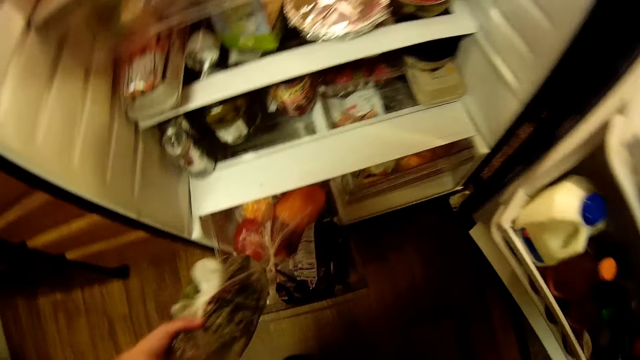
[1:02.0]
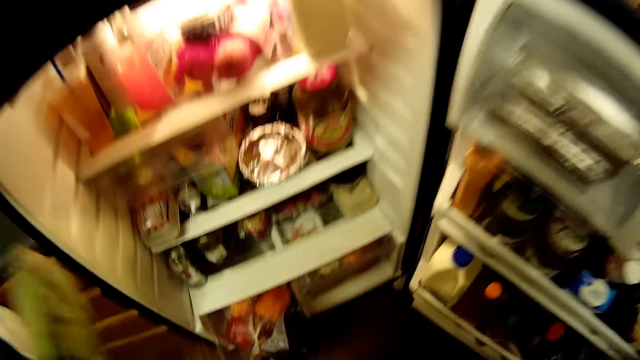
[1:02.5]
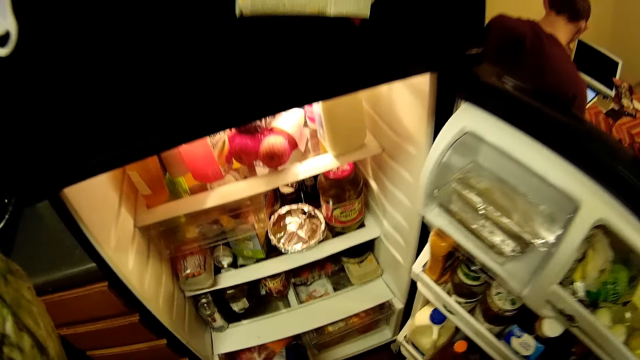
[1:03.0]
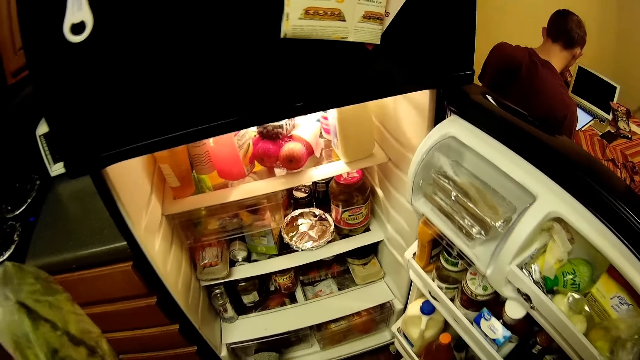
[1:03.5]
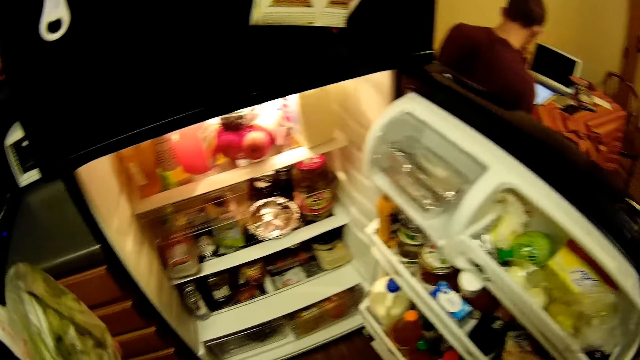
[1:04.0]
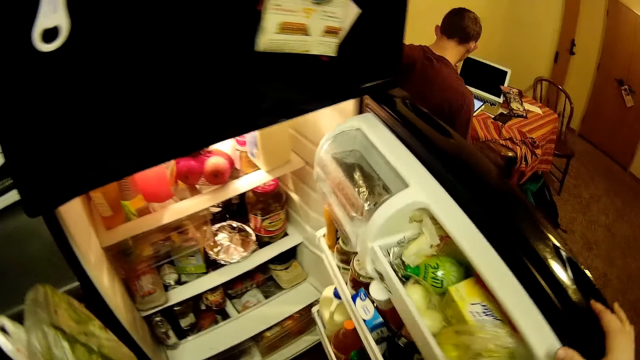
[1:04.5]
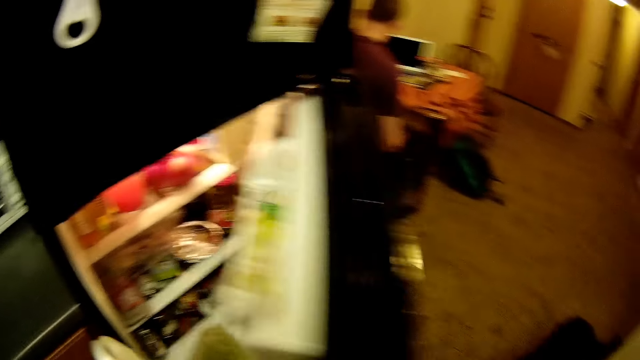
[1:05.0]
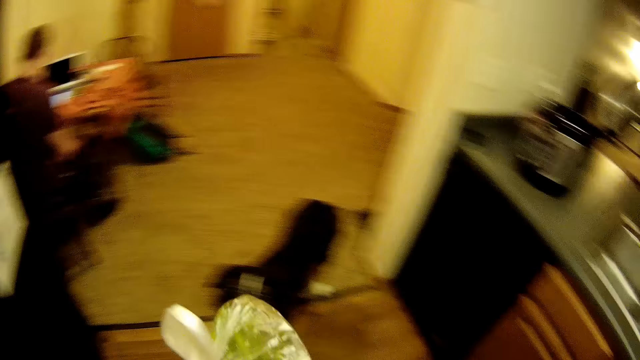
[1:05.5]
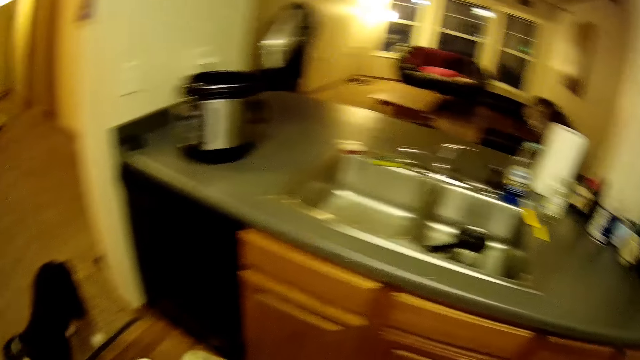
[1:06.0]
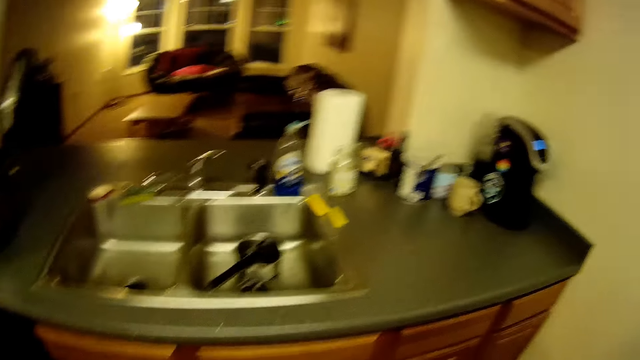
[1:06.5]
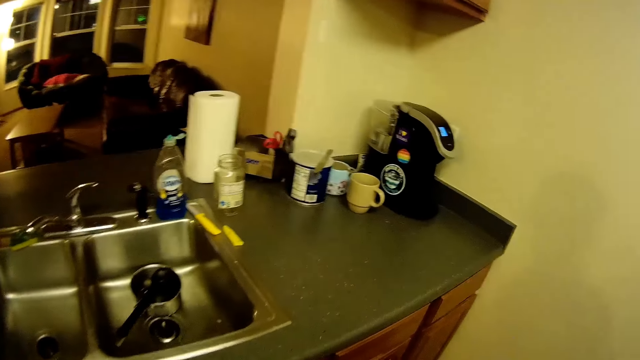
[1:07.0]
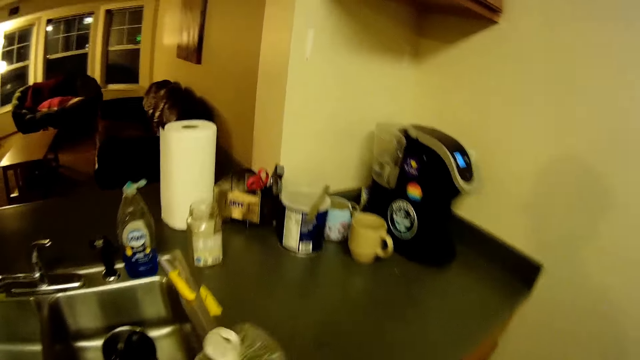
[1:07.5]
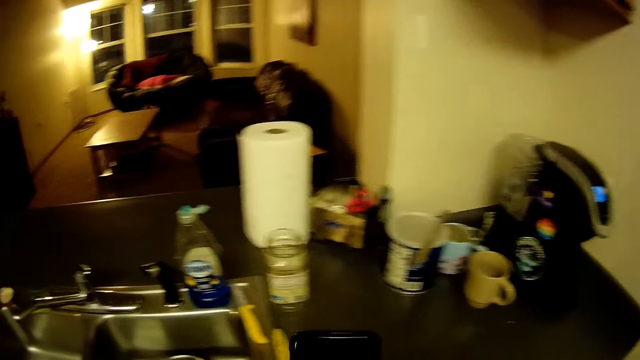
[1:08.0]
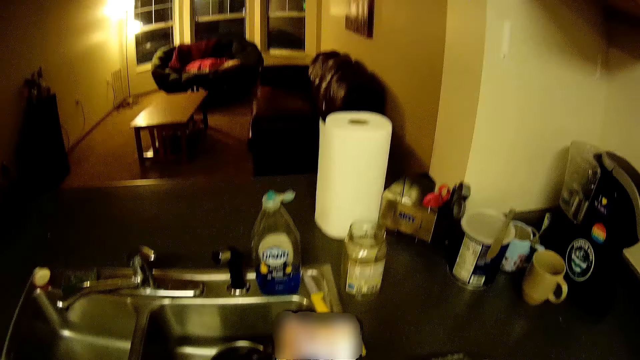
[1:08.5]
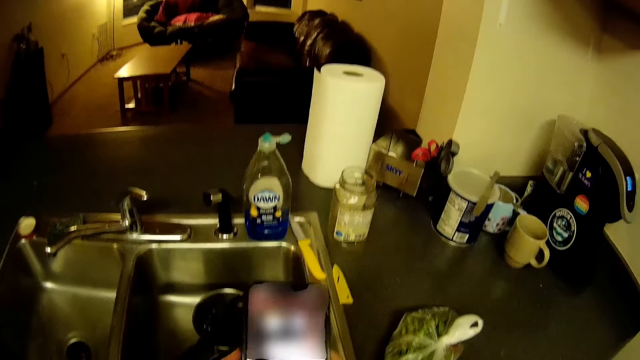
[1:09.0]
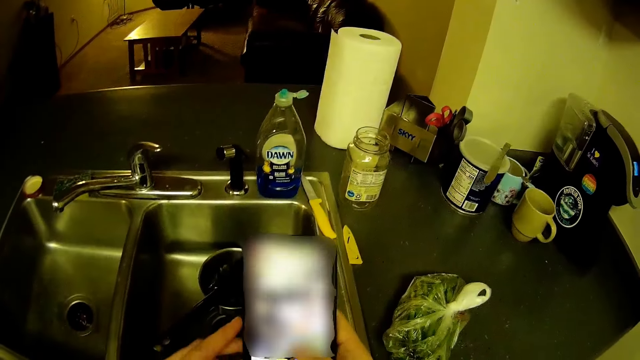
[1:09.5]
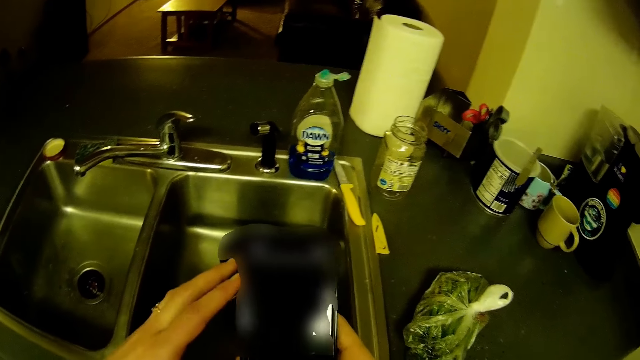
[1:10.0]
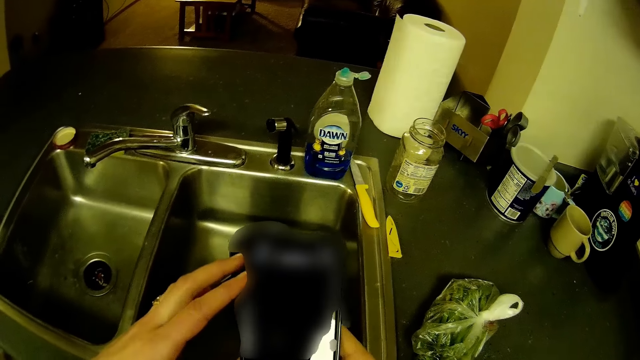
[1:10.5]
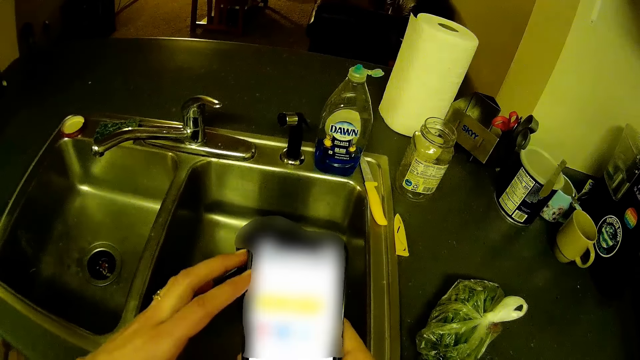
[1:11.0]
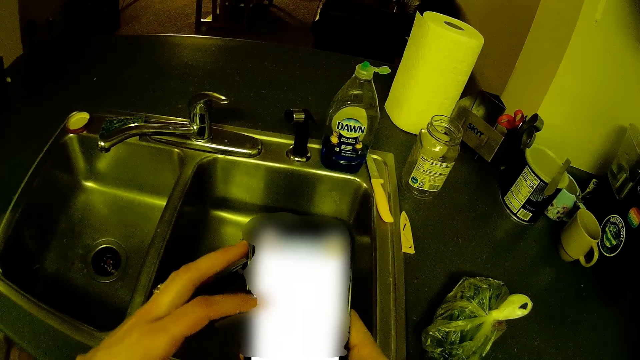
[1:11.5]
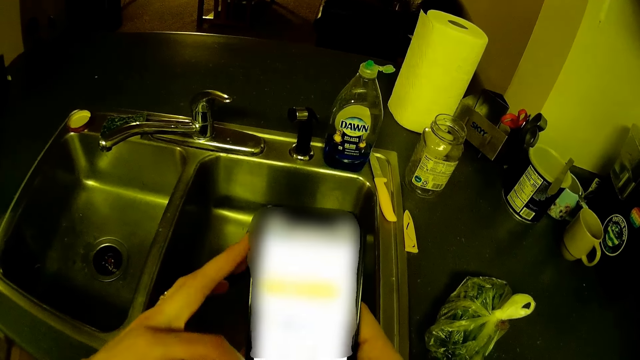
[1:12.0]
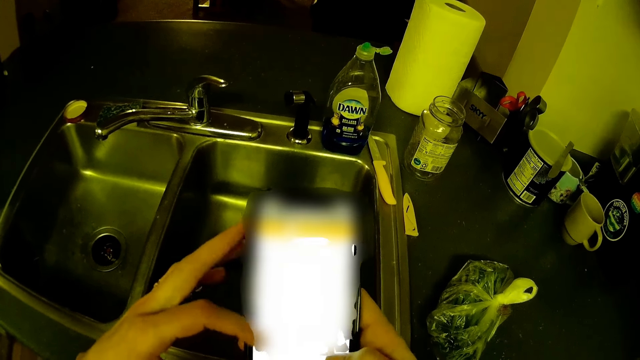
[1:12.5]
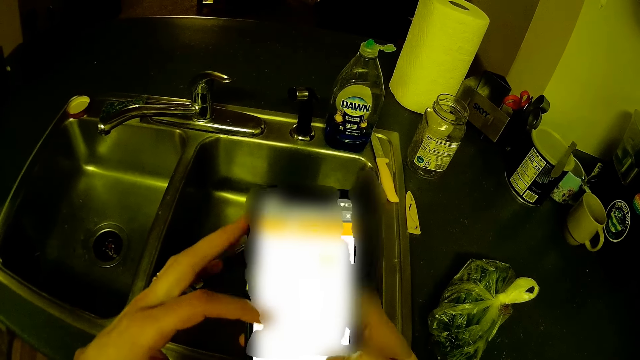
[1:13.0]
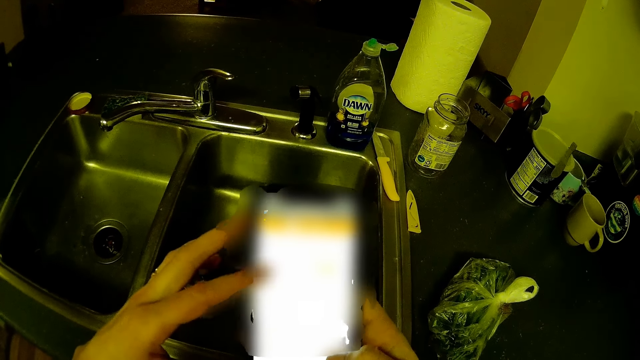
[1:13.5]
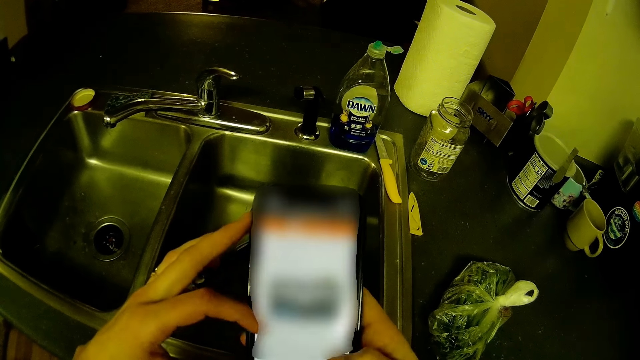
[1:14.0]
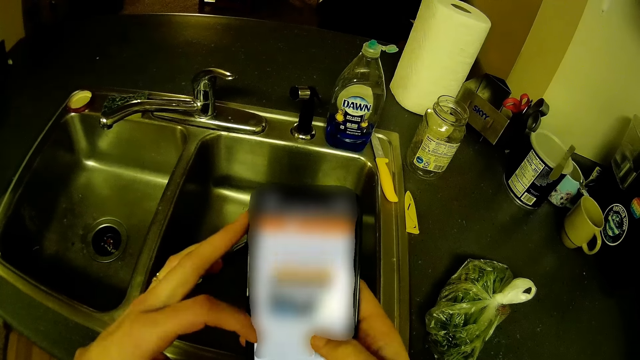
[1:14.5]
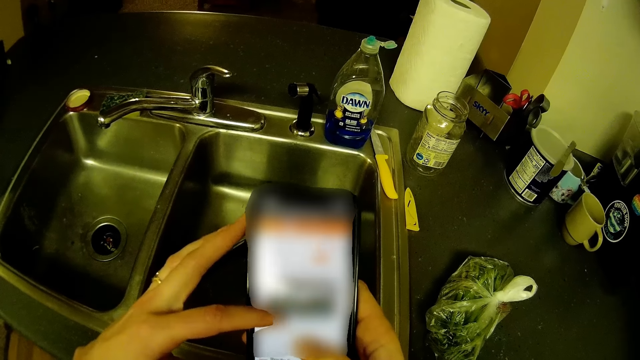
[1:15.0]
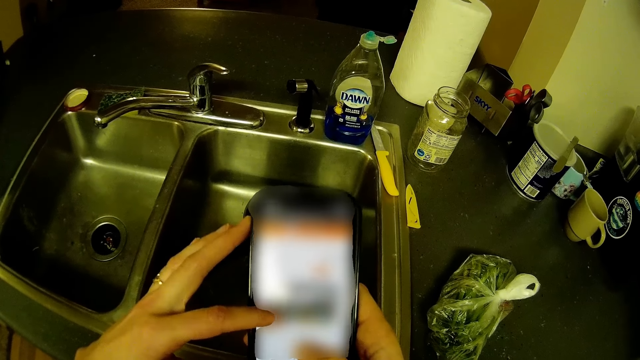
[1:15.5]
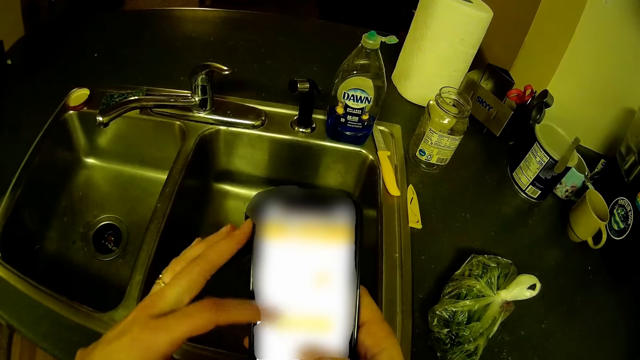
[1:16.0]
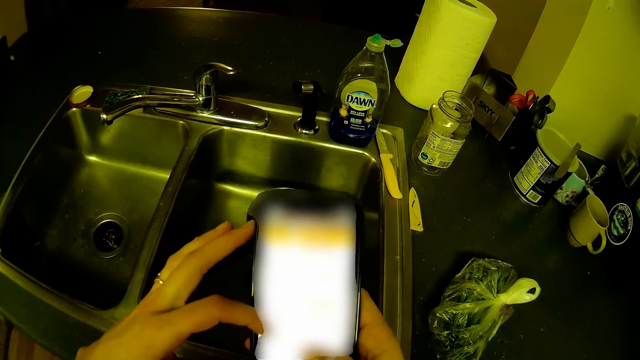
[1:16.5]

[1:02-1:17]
The camera wearer closes the fridge with his right hand. He turns. He drops the nylon bag on the kitchen slab with his left hand. He holds the phone. He operates the mobile phone with both hands.

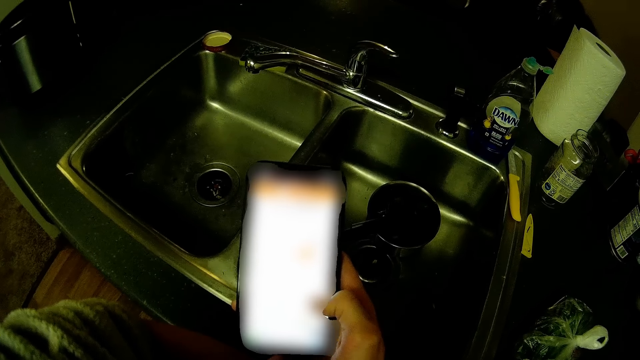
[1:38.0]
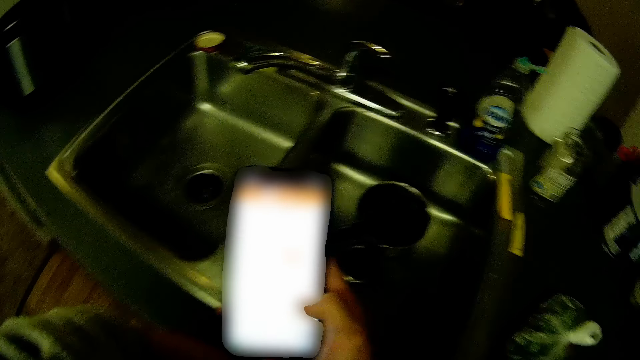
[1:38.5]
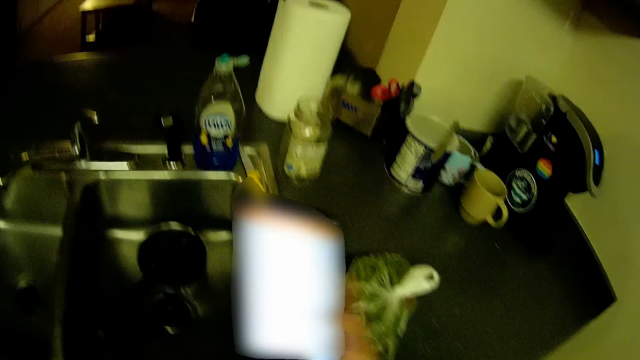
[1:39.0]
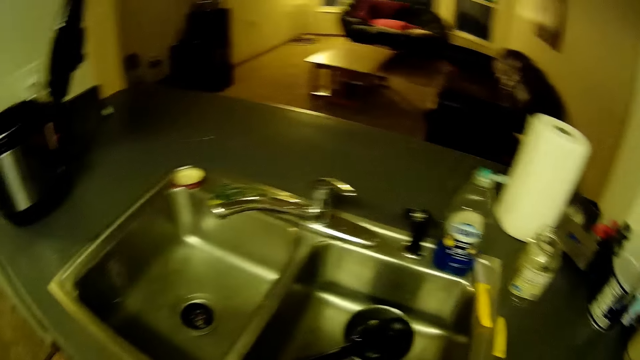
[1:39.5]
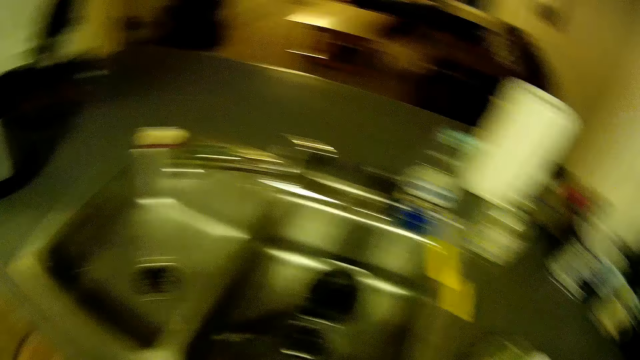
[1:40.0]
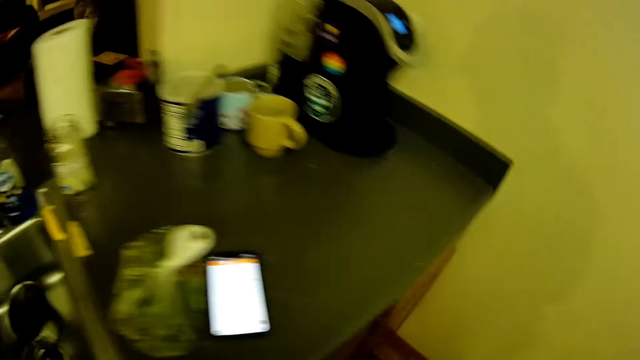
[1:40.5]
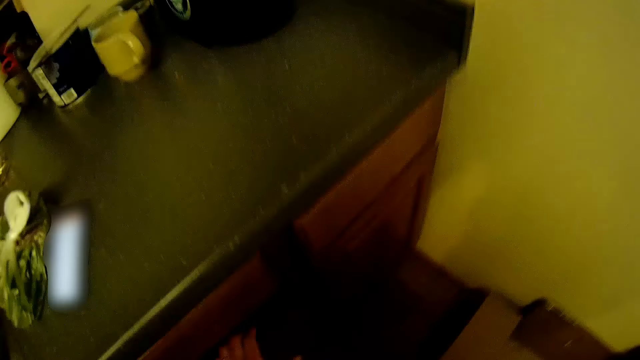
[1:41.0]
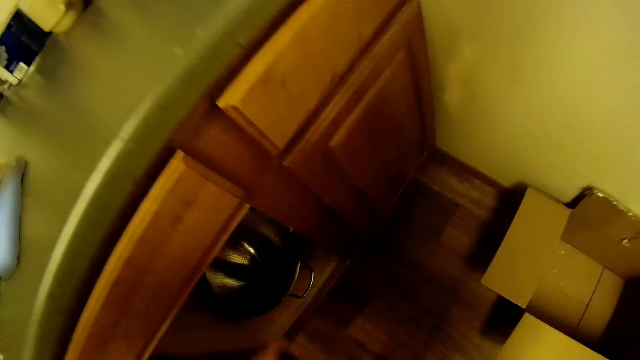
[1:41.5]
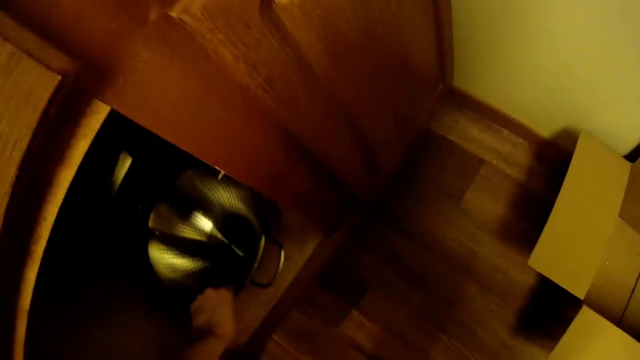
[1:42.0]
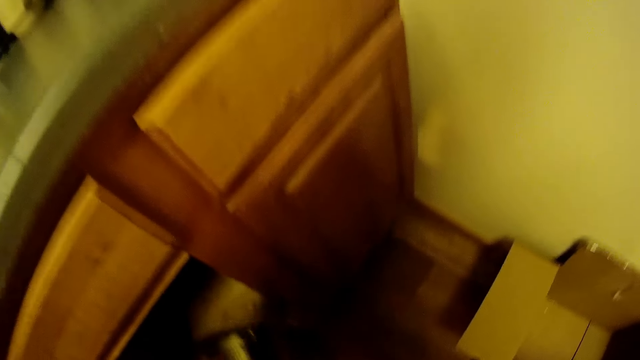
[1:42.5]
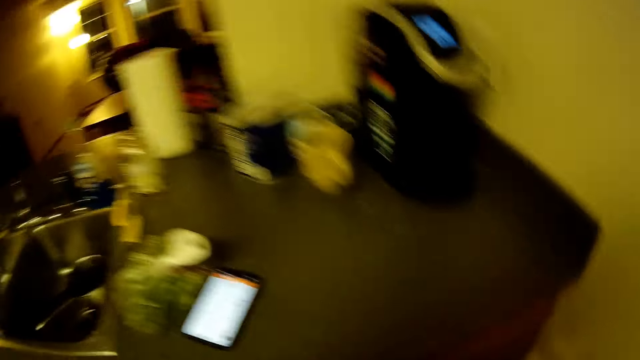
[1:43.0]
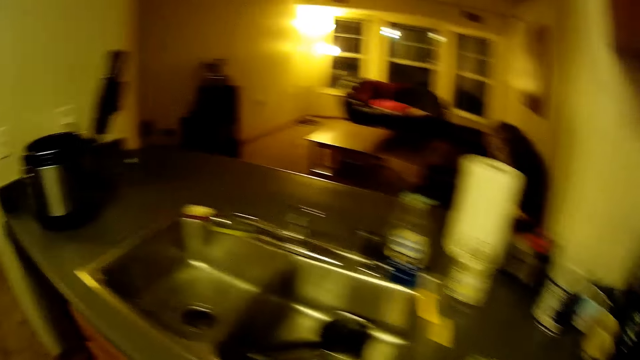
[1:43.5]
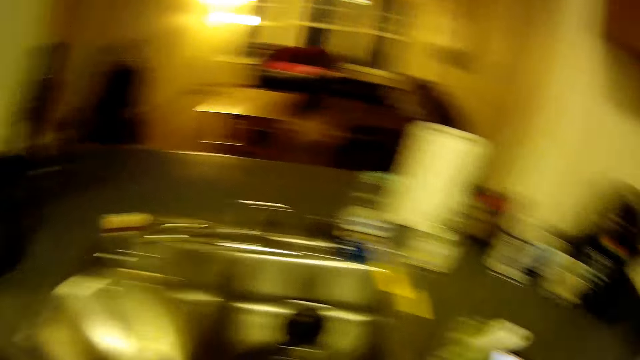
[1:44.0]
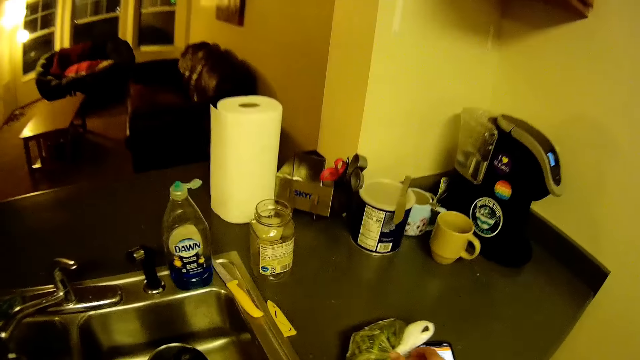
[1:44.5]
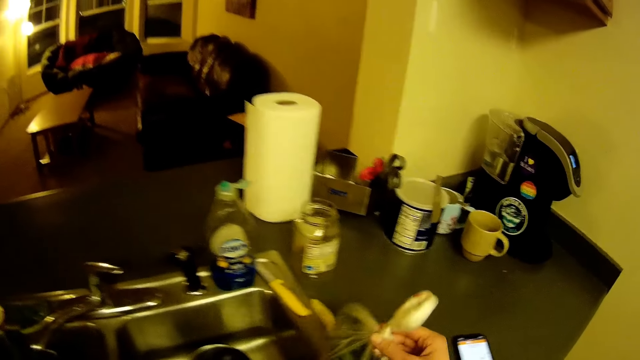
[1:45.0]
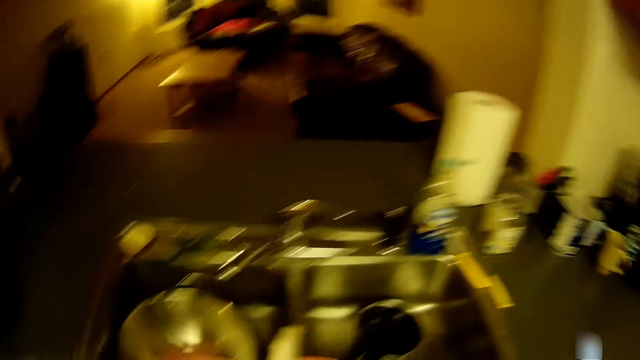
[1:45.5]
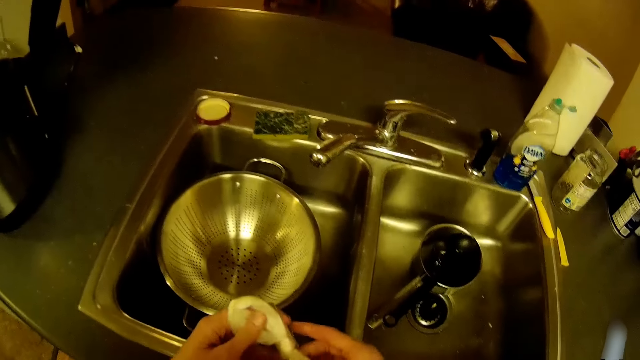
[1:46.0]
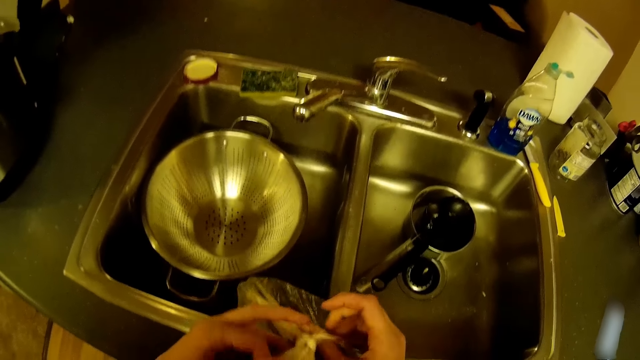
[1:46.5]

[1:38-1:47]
The camera wearer drops the phone on the sink. He brings out a sieve from a cupboard with his right hand. He drops the sieve in the kitchen sink with his left hand. He takes the nylon from the kitchen slab with his left hand. He unties the nylon with both hands.
